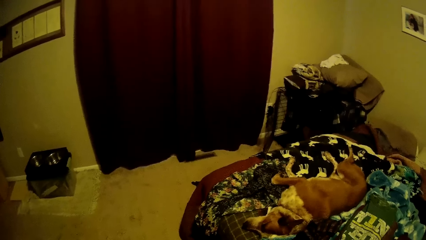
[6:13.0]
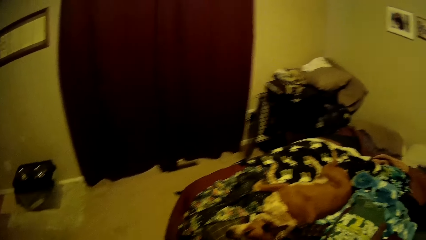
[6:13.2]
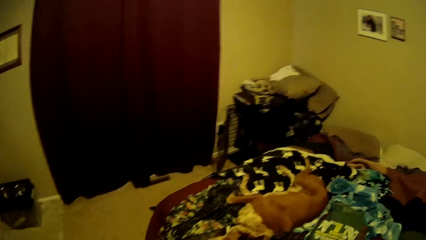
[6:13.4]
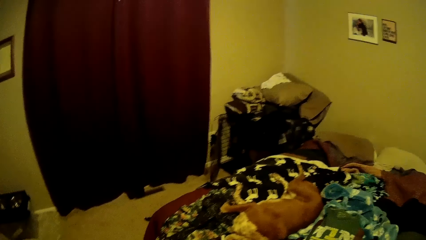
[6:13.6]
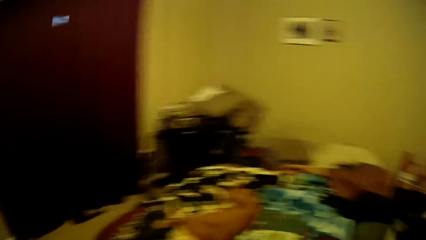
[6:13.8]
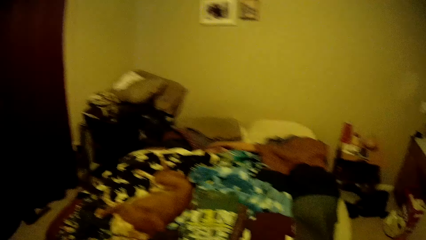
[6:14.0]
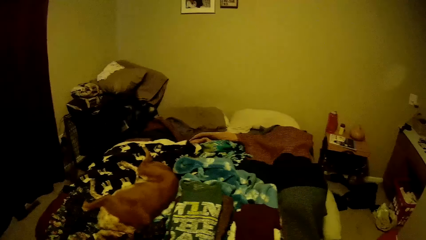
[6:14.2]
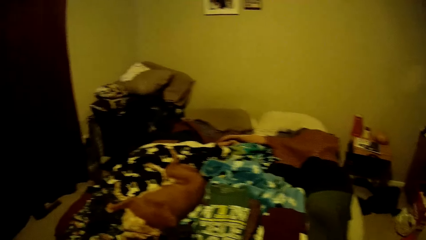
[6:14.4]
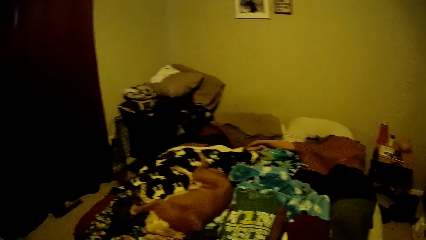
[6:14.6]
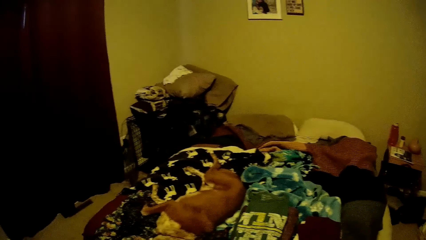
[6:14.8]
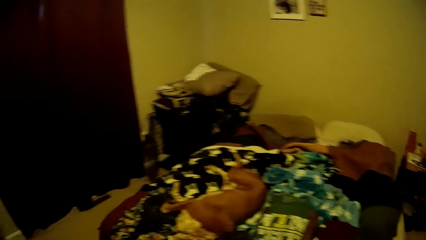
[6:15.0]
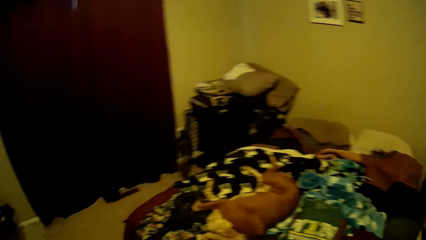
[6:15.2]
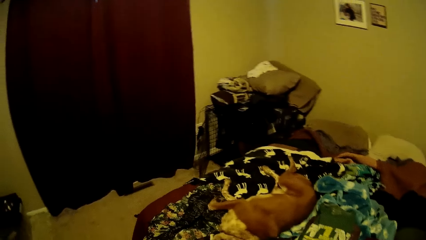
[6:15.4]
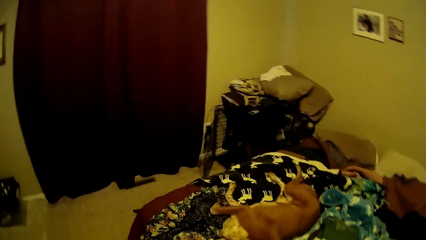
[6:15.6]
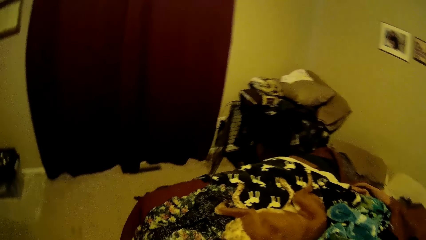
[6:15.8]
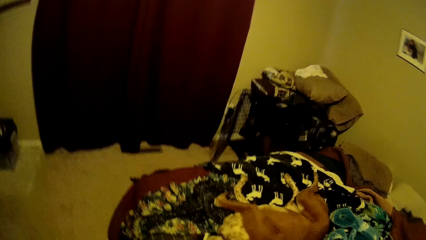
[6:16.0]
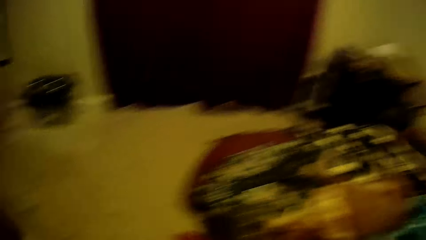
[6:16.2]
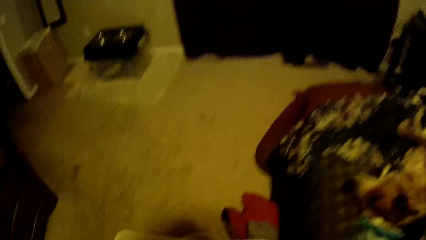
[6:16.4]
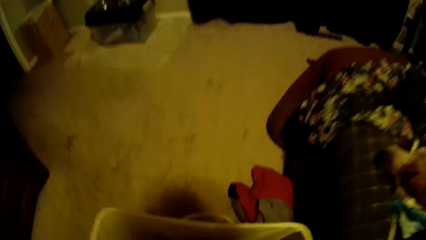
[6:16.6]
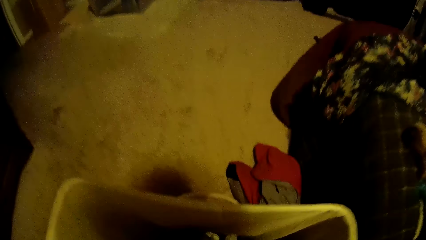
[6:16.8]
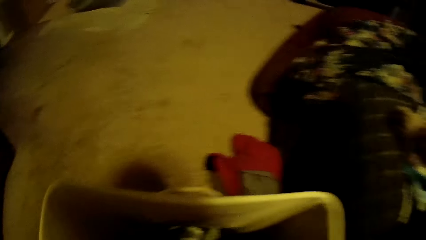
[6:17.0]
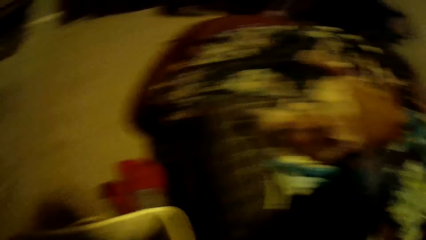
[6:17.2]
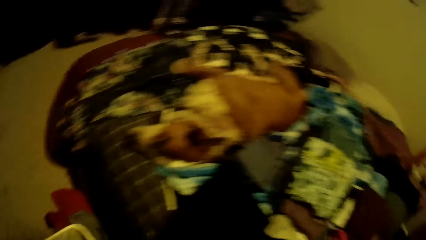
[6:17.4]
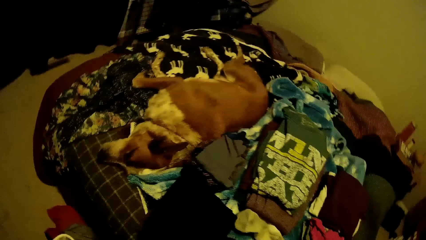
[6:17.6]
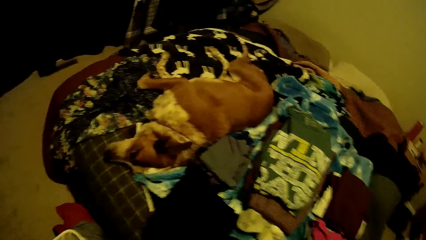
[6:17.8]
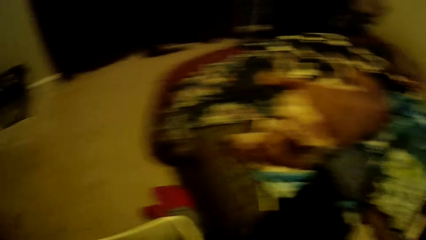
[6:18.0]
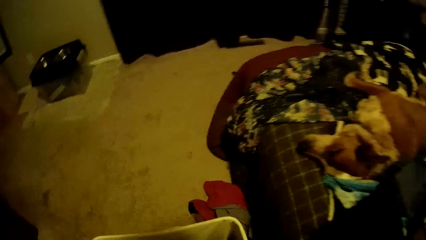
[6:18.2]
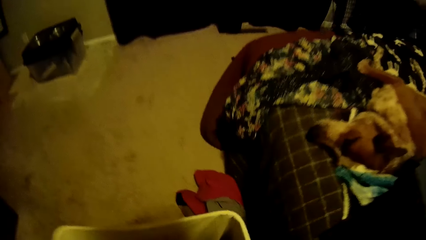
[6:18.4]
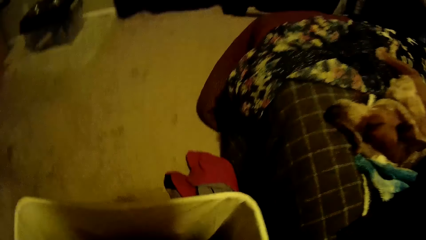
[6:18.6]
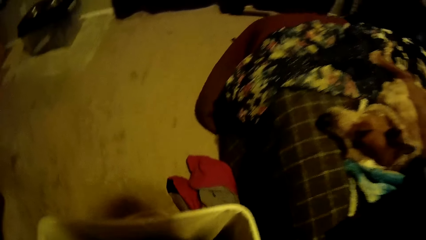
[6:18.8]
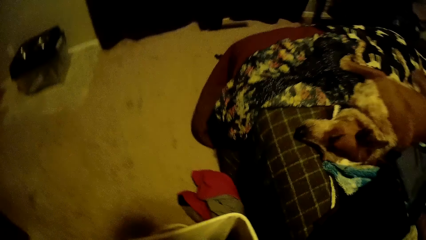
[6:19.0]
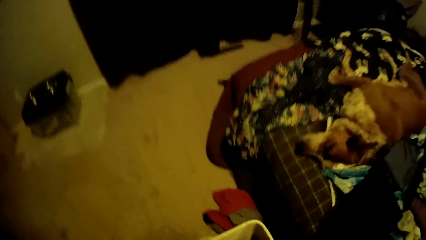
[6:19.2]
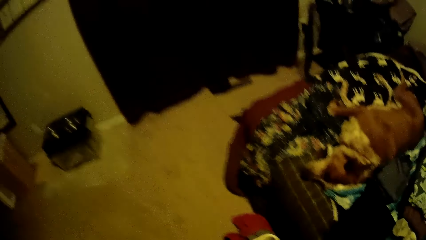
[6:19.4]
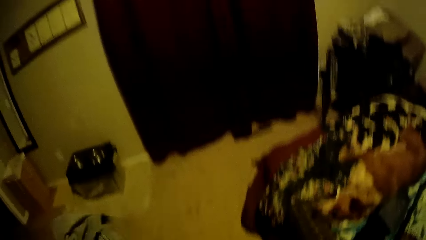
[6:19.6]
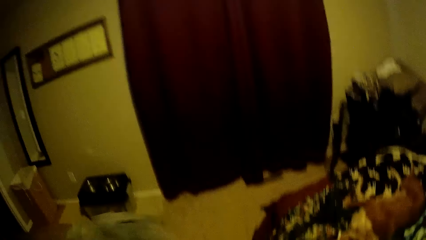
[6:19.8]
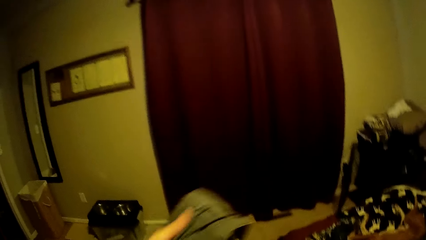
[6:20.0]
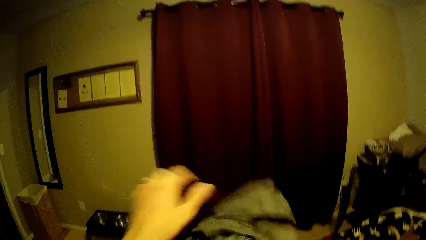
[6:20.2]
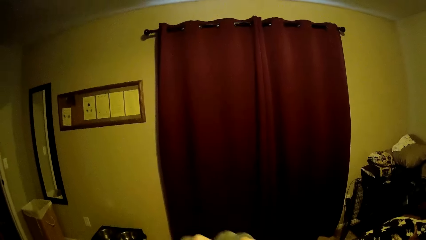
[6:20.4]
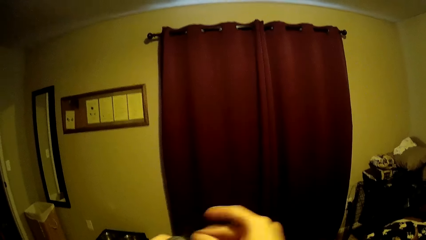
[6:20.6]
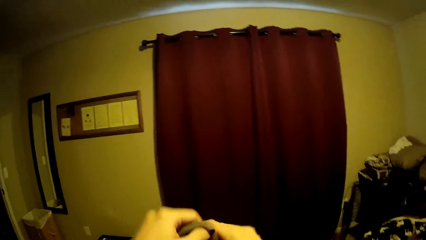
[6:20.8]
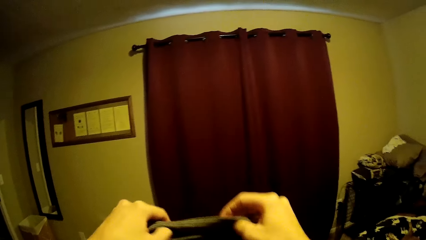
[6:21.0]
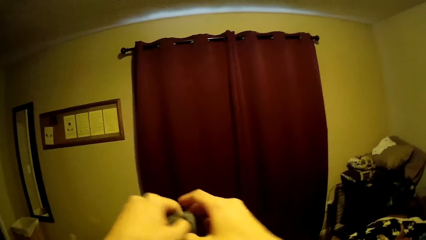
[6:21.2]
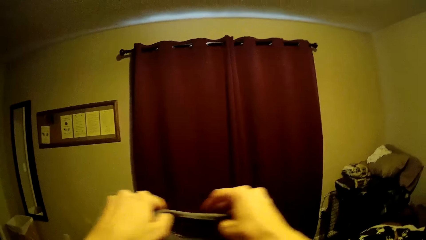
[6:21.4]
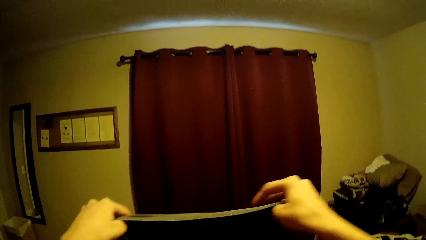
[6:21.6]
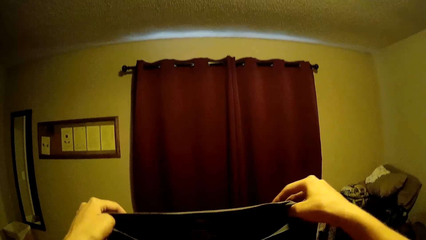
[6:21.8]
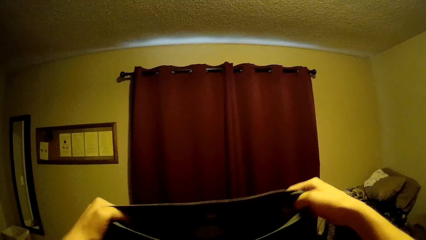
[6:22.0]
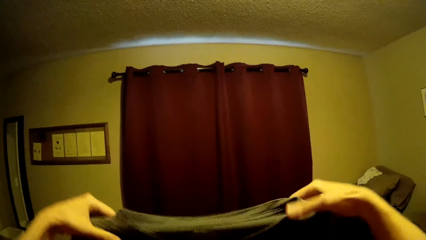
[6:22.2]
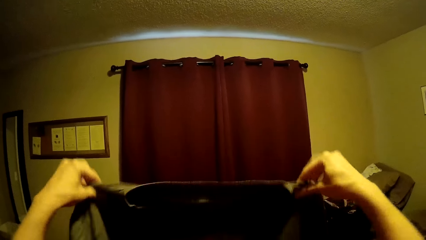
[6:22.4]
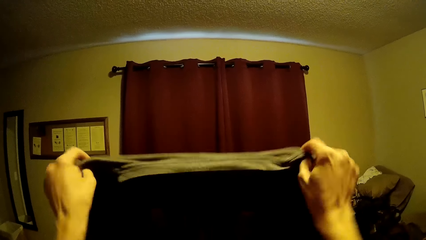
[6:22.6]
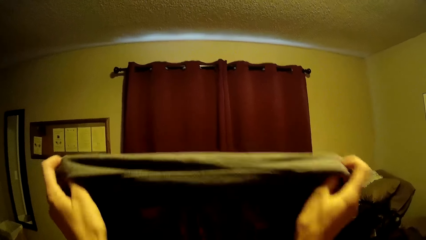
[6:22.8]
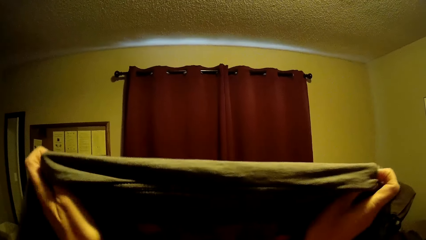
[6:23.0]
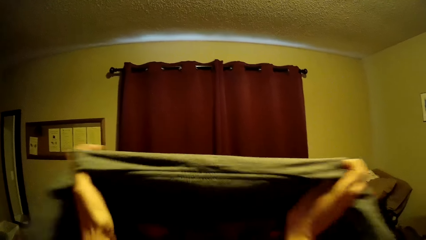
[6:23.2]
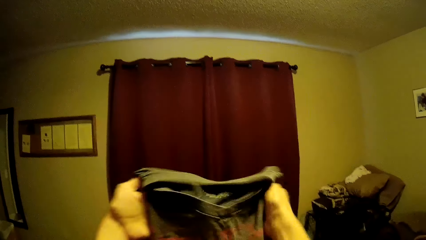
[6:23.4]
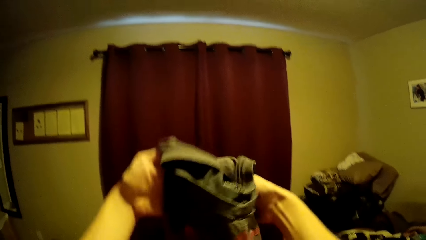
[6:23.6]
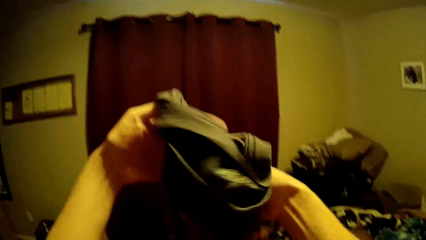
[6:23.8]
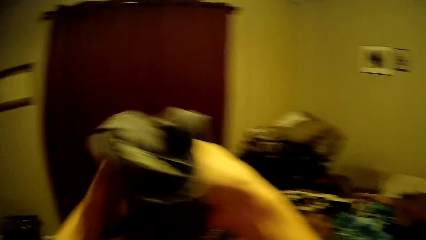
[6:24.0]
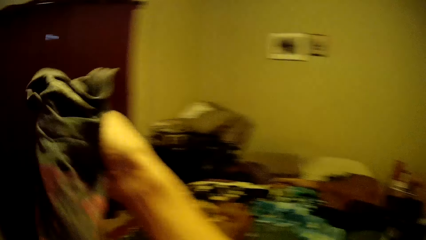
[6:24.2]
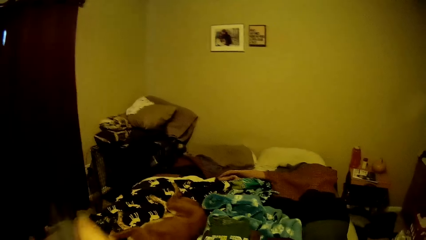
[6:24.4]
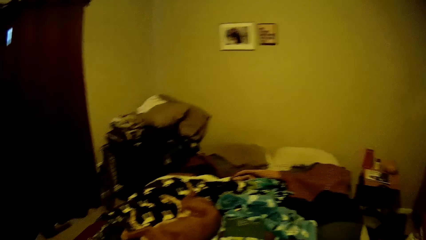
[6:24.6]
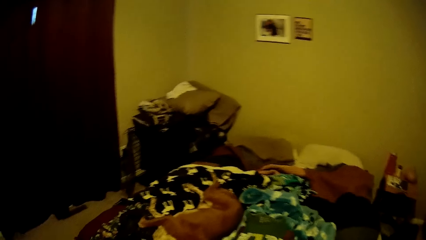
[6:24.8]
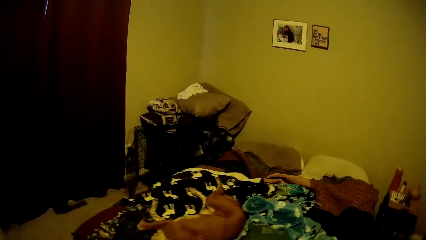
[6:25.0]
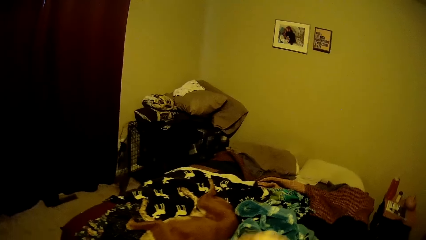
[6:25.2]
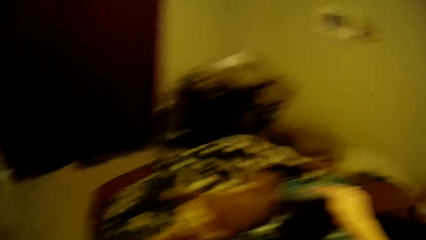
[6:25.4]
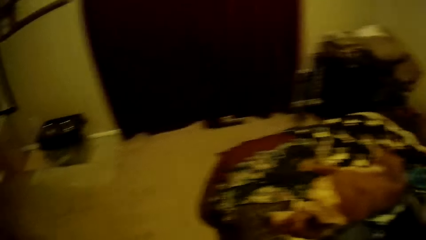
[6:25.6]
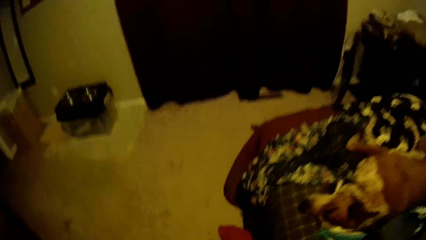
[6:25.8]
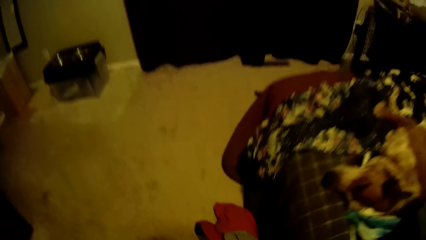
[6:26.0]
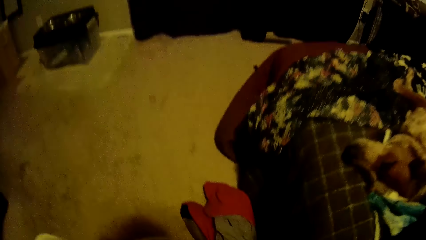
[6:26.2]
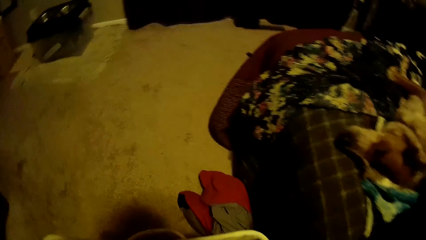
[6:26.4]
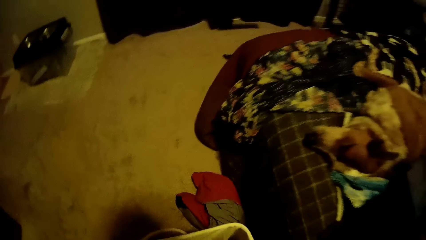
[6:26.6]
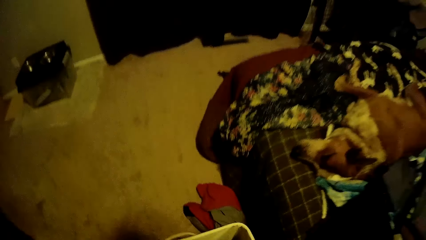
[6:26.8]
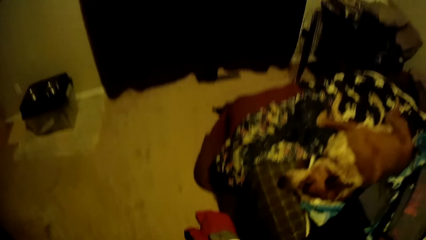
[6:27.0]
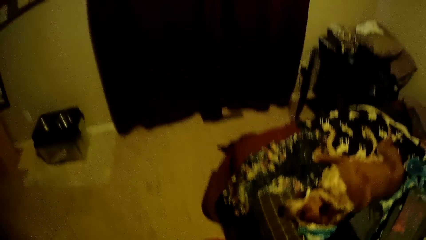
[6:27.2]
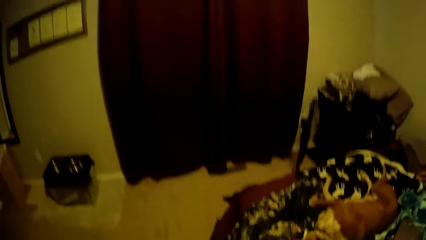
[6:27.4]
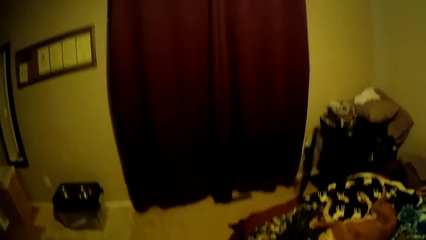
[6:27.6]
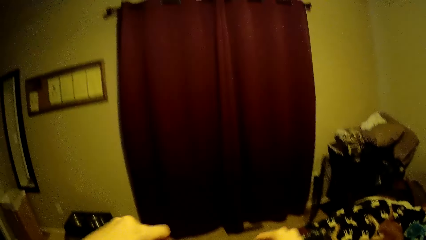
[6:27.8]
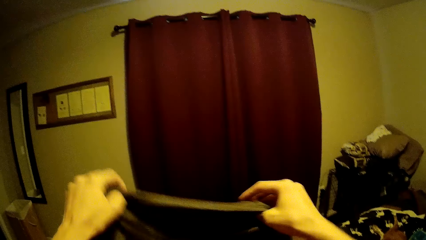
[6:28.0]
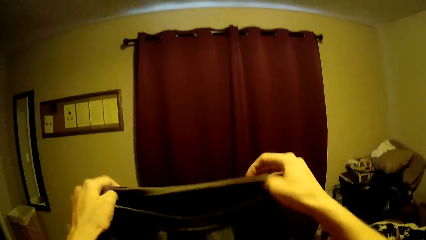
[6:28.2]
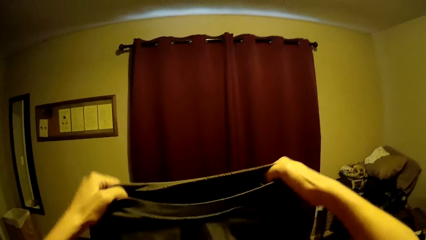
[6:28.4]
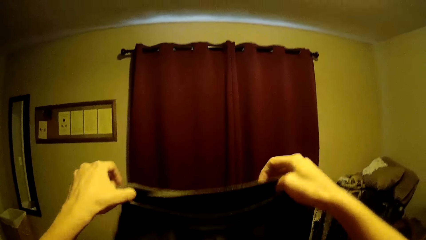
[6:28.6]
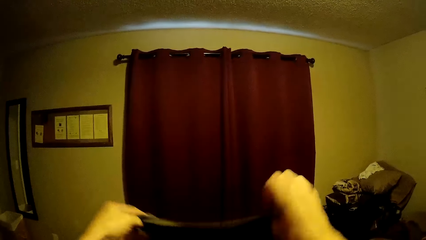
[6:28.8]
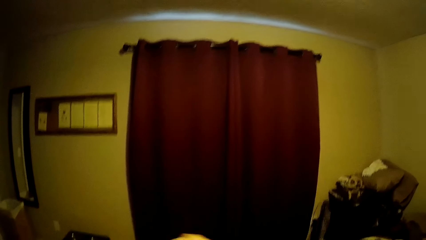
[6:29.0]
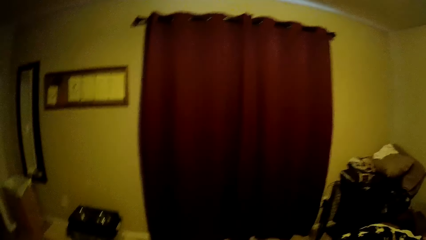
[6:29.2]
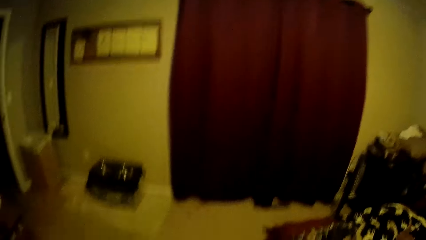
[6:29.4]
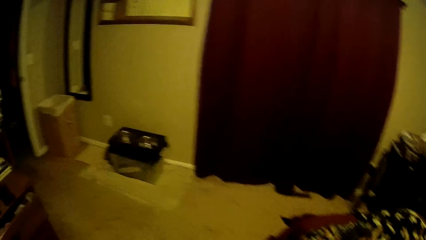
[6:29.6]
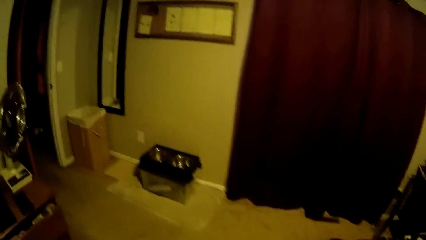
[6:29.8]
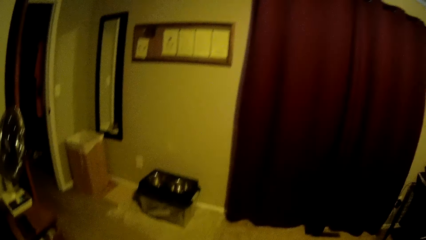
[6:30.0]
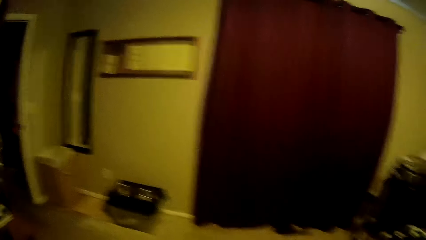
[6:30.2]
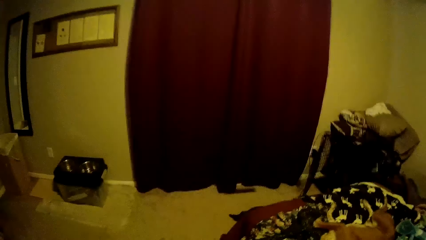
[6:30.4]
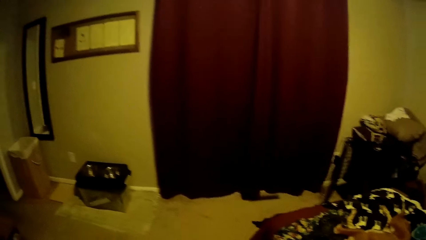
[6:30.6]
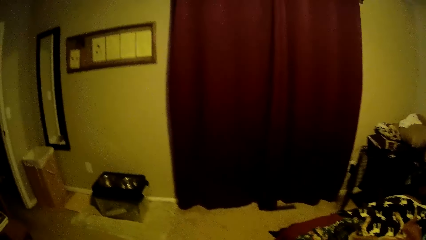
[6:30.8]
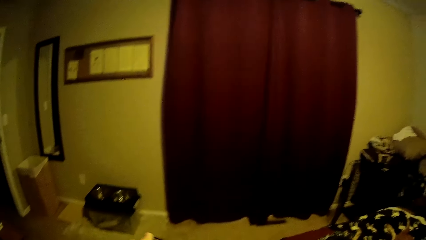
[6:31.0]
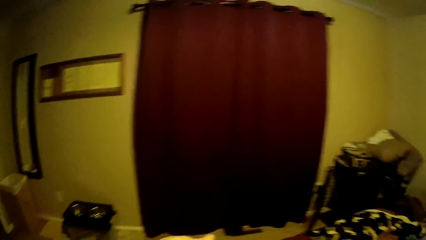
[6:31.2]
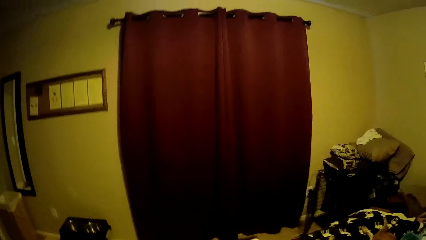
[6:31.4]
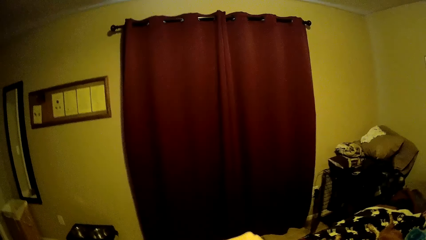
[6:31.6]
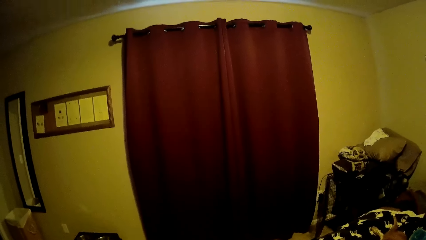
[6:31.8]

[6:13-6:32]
The camera wearer places the cloth on the bed. They bend down and pick a shirt or cloth from the white plastic container. They look around the house, stand up, and fold the cloth. They adjust the shirt and fold the shirt. They drop the shirt on the bed, bend down, and pick a shirt from the white plastic container. They stand up, check the cloth, and raise the shirt.
